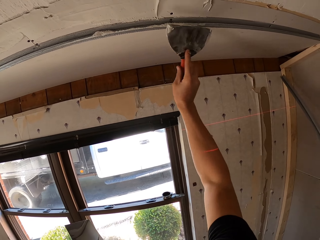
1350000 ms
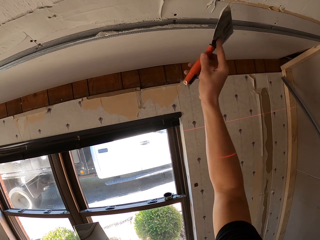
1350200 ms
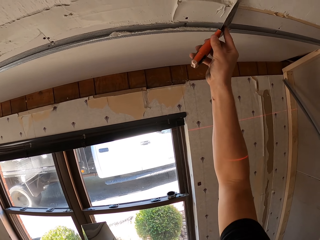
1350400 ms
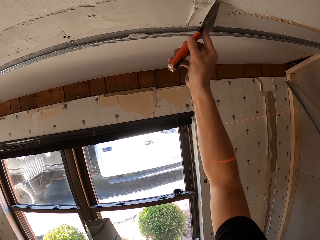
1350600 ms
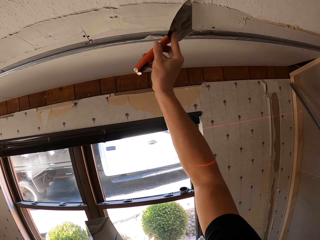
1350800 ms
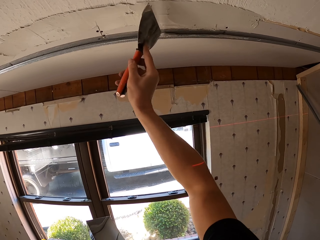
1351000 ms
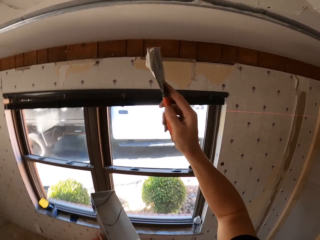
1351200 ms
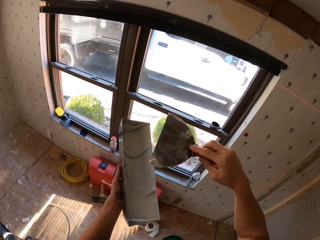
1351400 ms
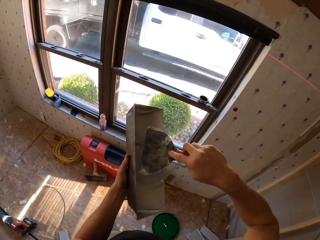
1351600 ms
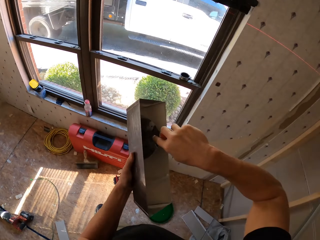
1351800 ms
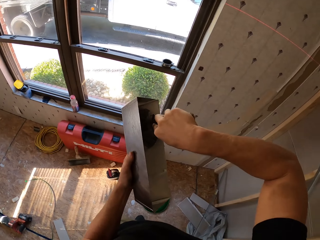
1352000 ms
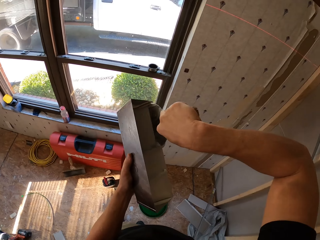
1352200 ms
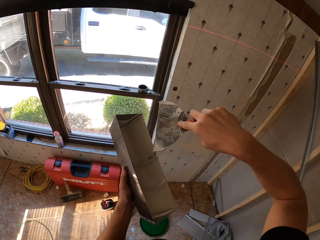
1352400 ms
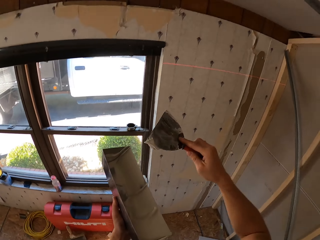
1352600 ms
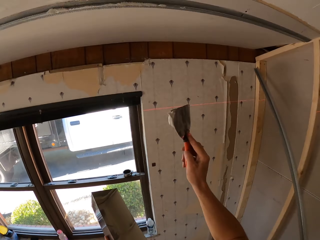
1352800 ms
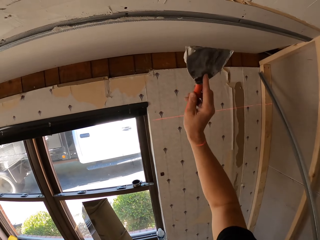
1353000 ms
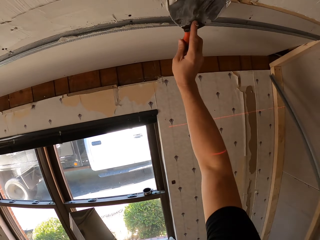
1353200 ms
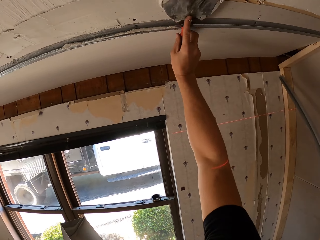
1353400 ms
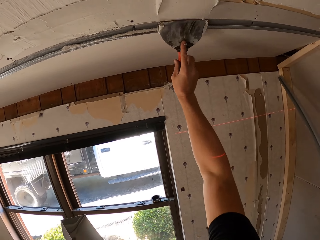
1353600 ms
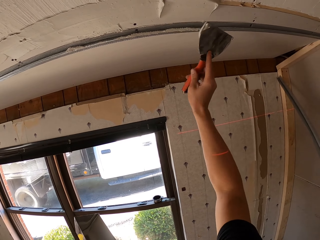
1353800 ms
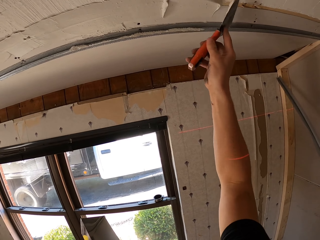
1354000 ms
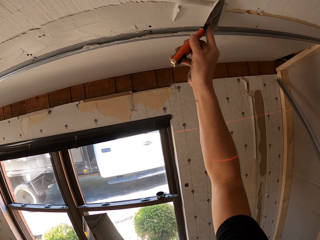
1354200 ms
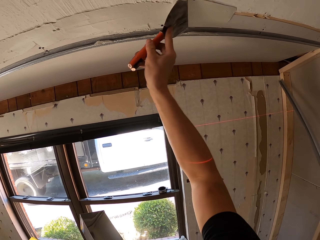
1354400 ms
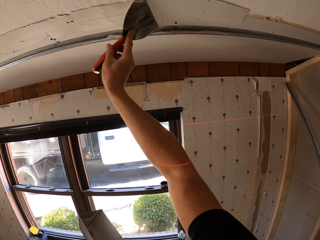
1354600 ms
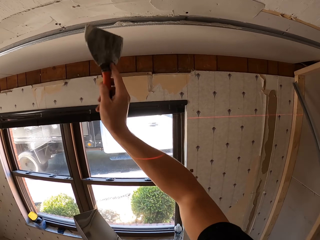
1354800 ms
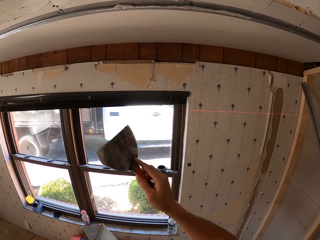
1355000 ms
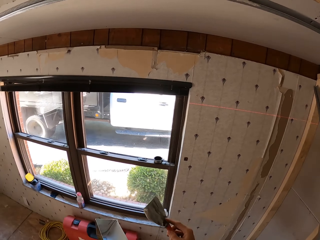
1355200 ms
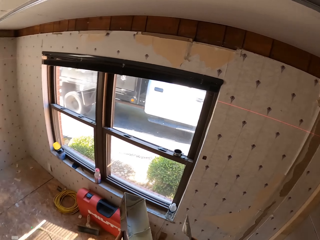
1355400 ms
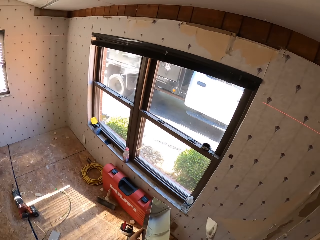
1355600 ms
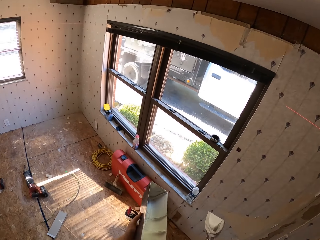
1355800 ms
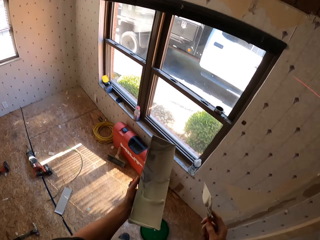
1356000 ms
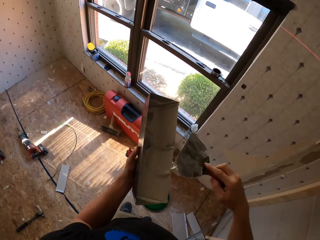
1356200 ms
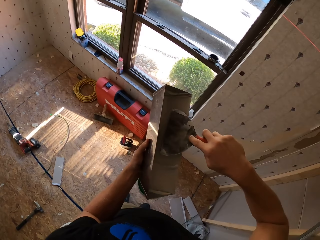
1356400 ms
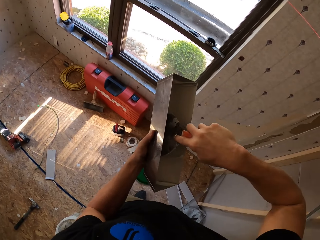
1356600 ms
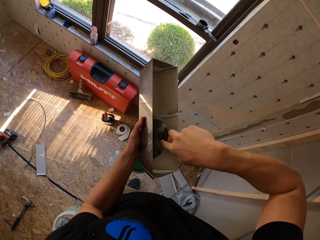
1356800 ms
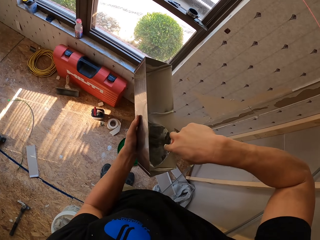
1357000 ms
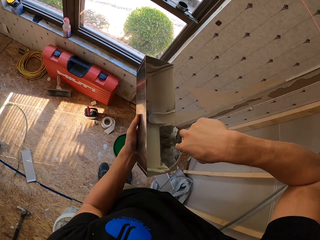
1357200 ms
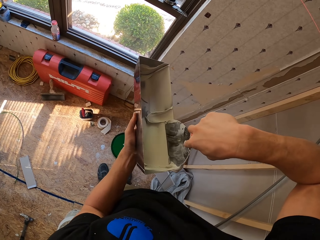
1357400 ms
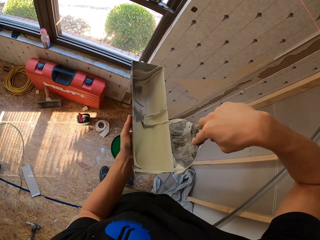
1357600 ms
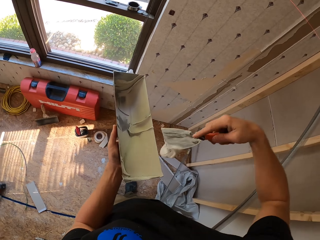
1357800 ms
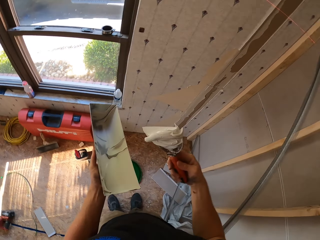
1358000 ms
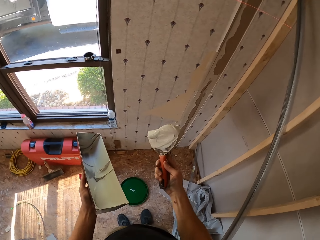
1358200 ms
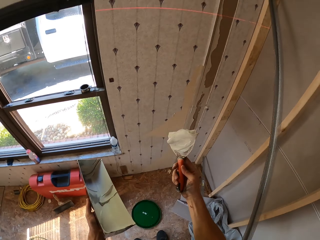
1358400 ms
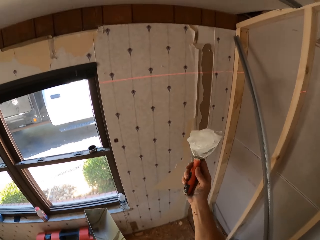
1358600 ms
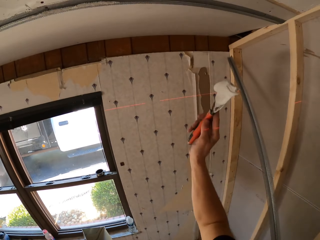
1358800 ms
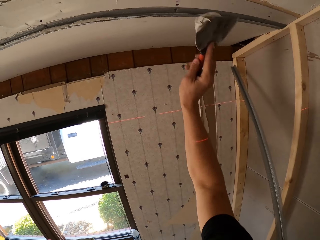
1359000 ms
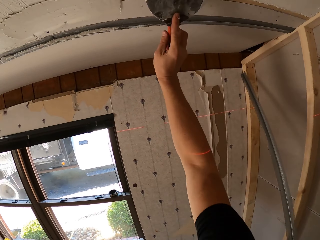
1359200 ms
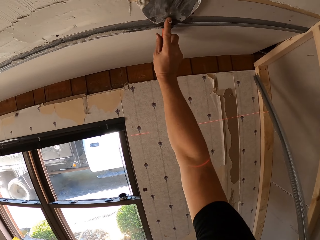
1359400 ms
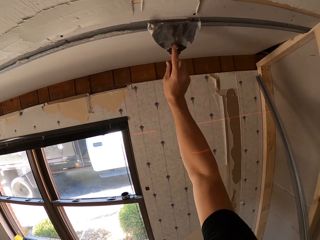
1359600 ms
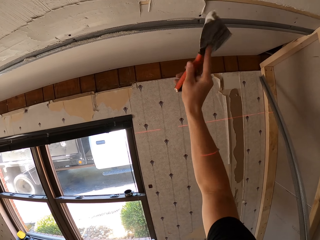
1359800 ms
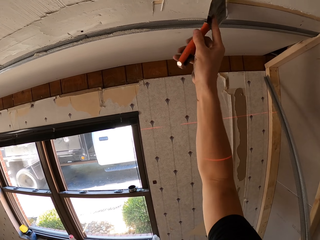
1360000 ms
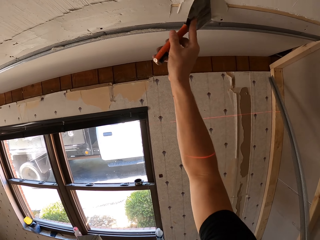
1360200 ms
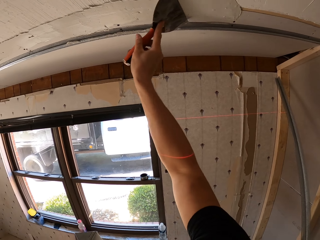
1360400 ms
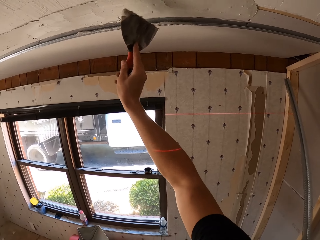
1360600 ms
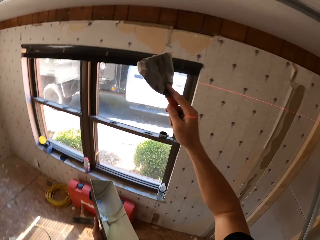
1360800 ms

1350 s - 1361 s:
The camera wearer applies the mortar on the ceiling using the scraper. They scoop the paint from the metallic tin with a scraper knife, and paint the wall with the scraper knife. They scoop the paint from the metallic tin with the scraper knife, and paint the wall with the scraper knife. They scoop the paint from the metallic tin with the scraper knife, and paint the wall with the scraper knife.

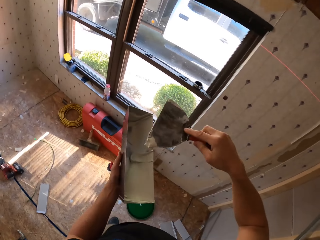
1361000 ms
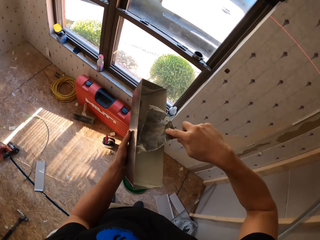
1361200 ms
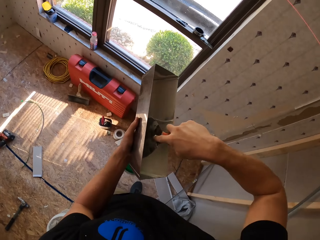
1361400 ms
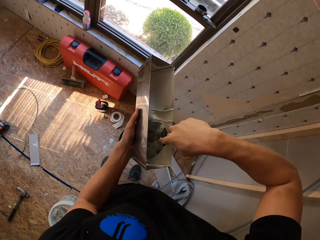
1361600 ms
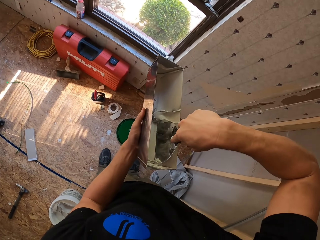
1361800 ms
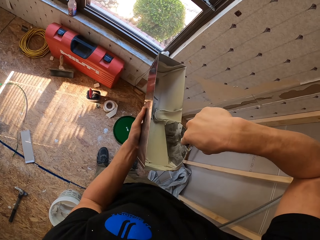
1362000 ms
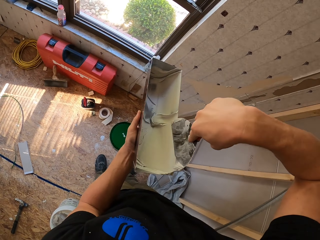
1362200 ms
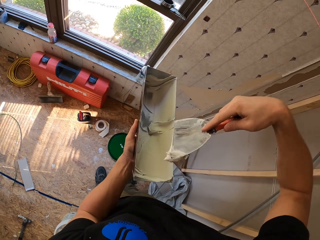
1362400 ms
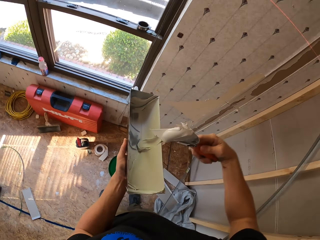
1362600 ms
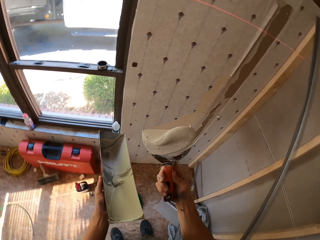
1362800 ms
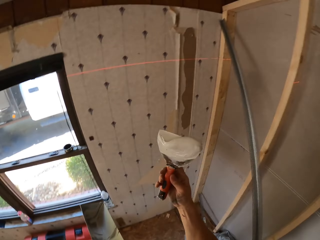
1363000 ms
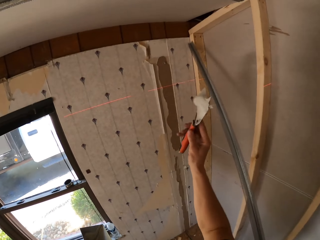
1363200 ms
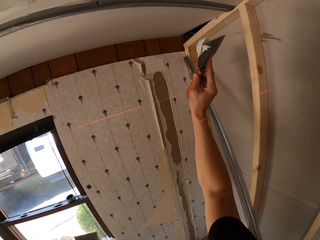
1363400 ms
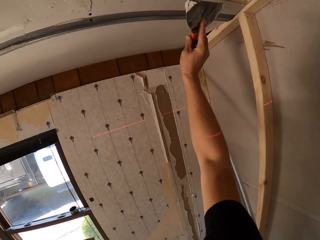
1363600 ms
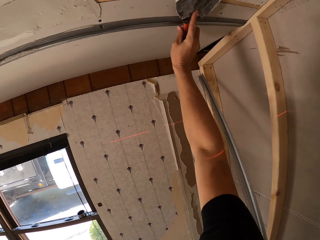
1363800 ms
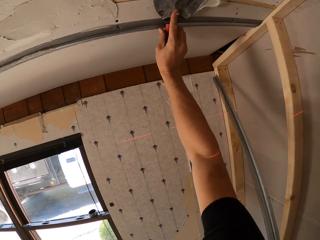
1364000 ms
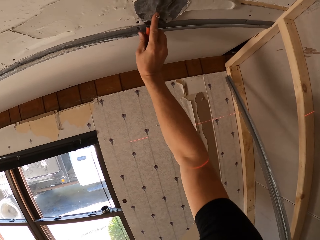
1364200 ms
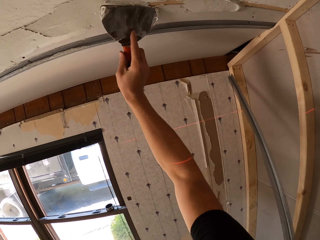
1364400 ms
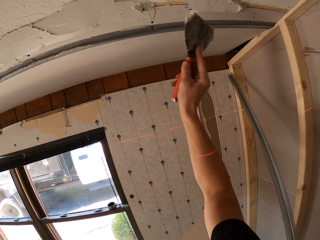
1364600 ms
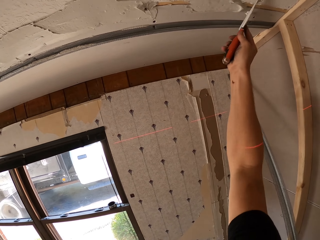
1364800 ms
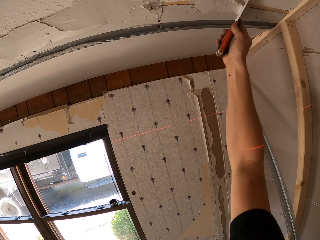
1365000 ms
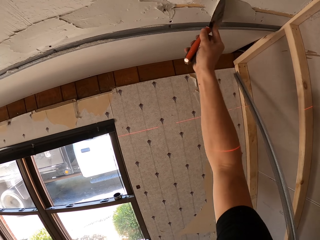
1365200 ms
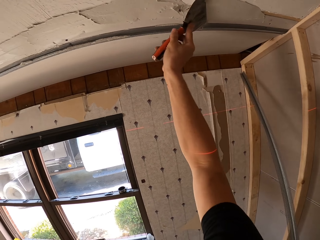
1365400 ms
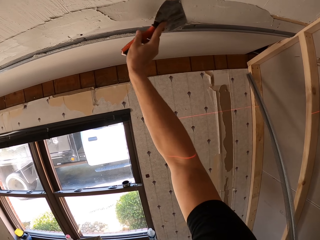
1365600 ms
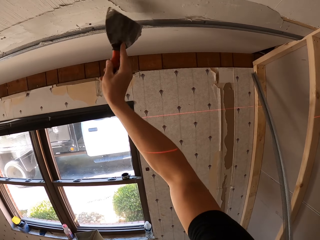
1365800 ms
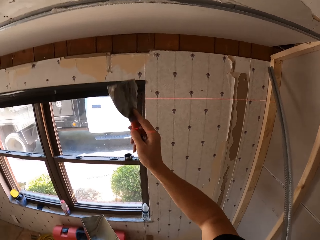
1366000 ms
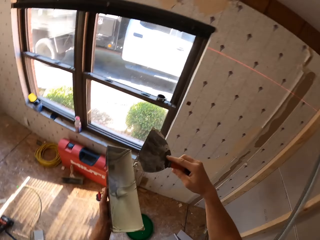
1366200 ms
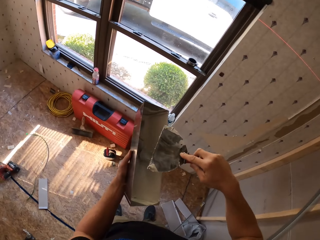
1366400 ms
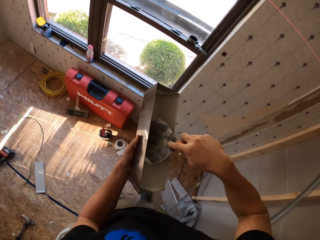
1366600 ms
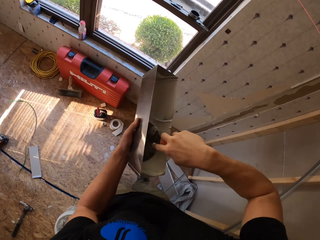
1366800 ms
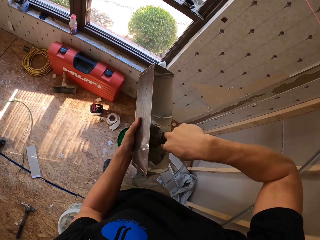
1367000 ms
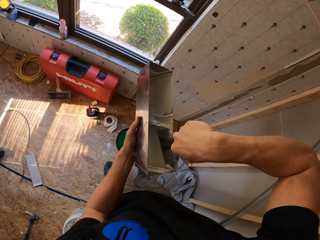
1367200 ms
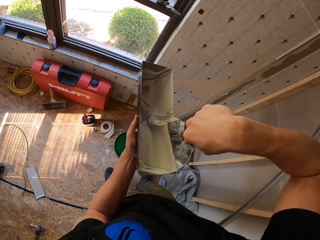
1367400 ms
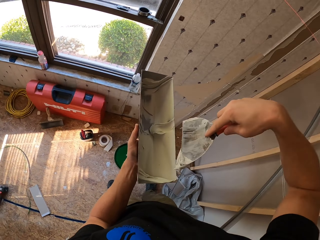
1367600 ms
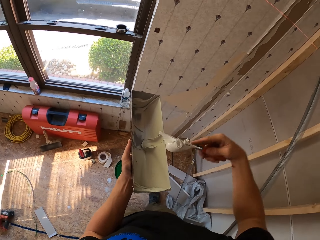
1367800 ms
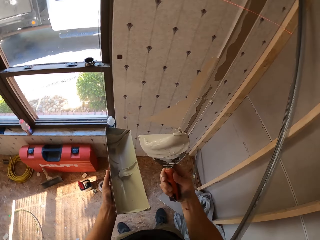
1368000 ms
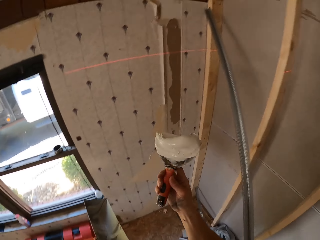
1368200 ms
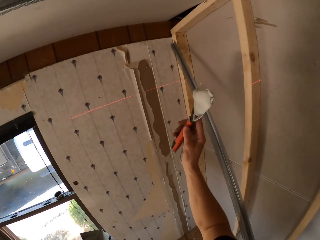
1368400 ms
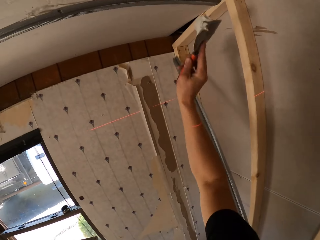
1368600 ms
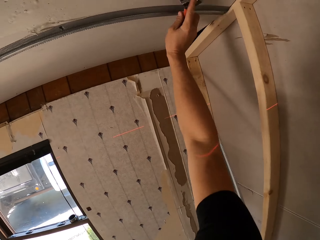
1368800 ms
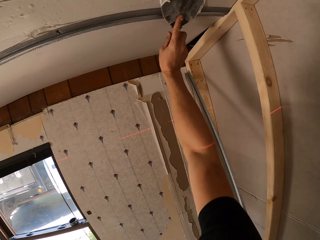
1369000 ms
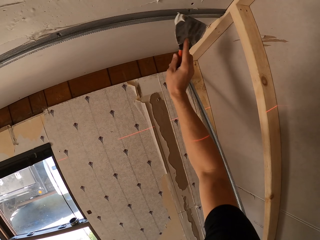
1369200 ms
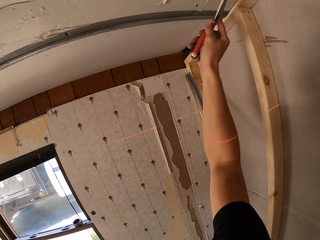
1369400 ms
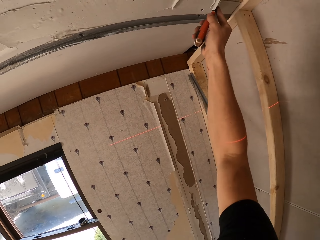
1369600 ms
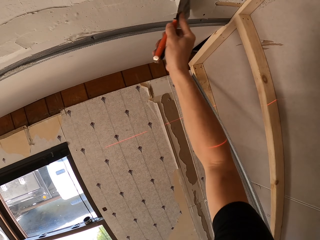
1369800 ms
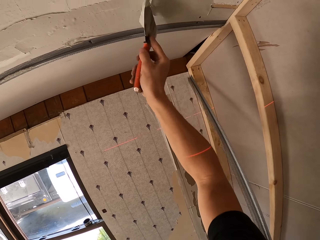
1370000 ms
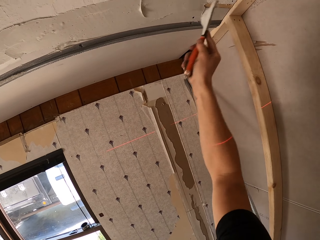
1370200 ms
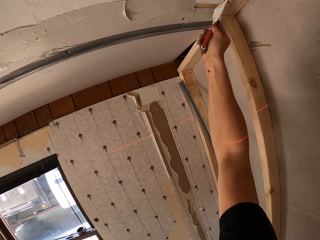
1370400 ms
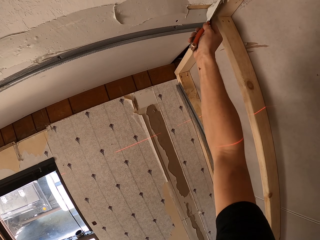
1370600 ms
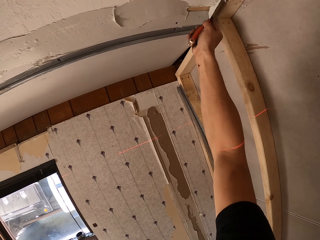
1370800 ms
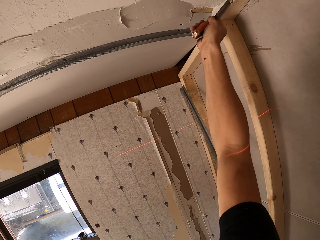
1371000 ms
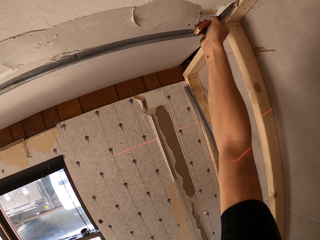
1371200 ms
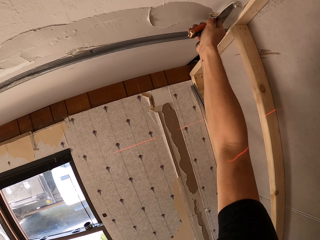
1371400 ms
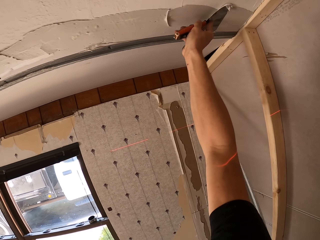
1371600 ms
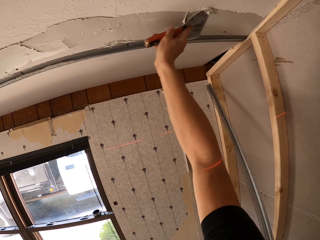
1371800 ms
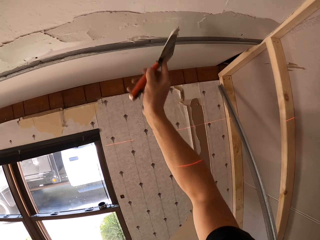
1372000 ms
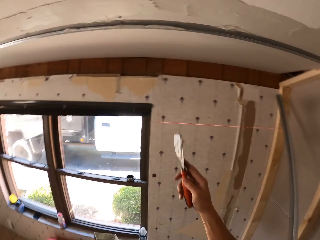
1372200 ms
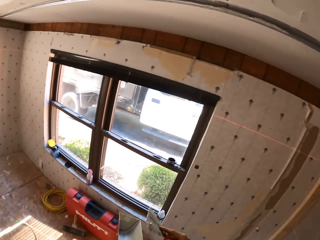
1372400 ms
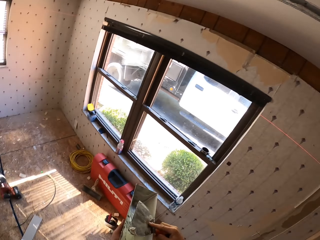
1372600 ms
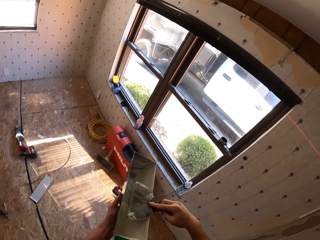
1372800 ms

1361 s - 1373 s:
The camera wearer scoops the paint from the metallic tin with a scraper knife. They paint the wall with the scraper knife. They scoop paint cream with the paint scraper. They paint the slab with the scraper.
